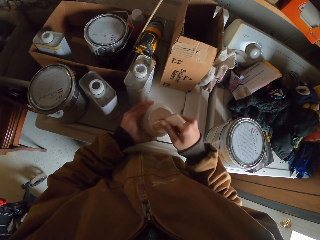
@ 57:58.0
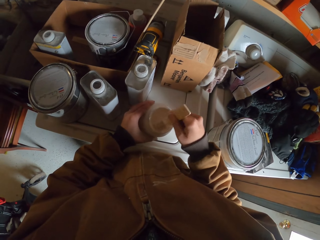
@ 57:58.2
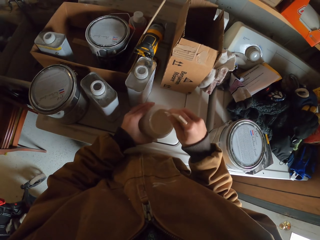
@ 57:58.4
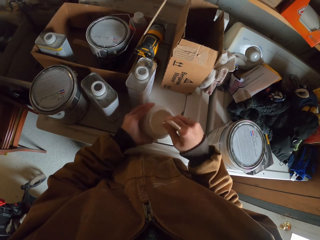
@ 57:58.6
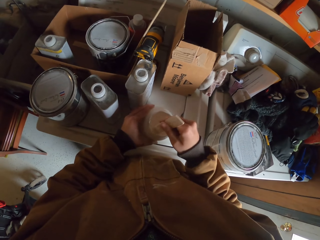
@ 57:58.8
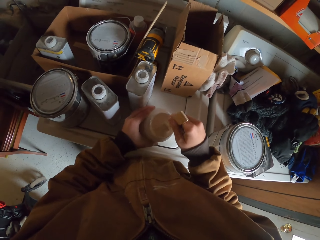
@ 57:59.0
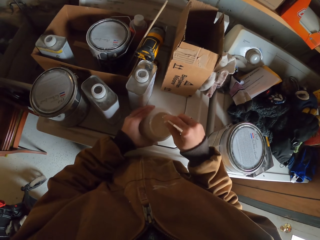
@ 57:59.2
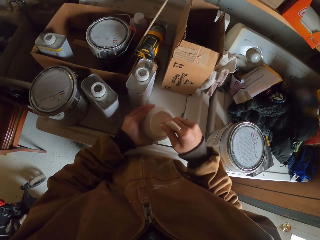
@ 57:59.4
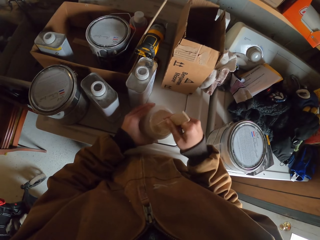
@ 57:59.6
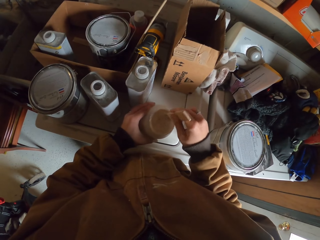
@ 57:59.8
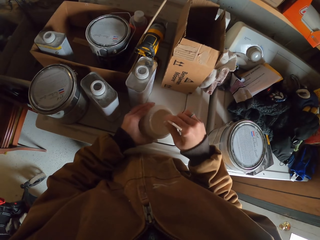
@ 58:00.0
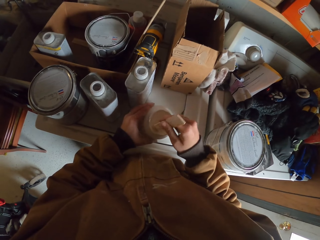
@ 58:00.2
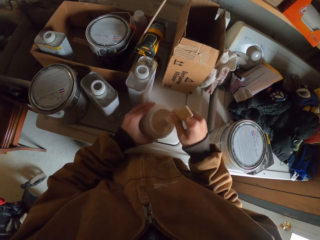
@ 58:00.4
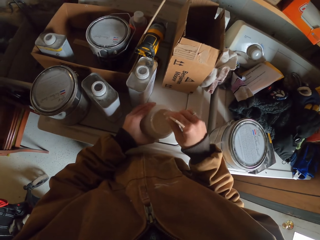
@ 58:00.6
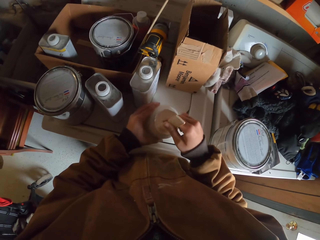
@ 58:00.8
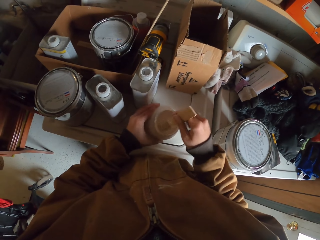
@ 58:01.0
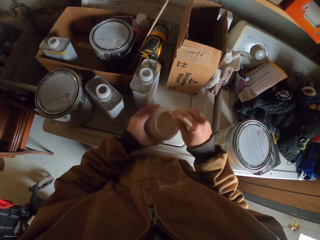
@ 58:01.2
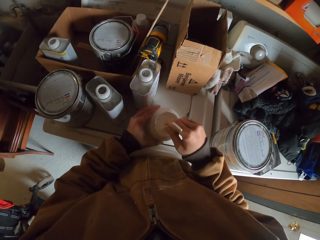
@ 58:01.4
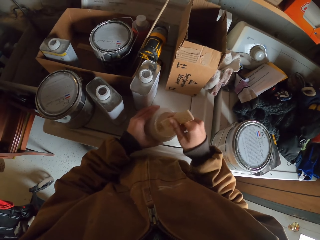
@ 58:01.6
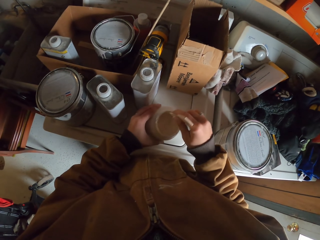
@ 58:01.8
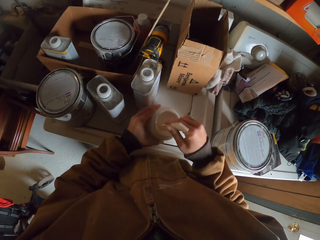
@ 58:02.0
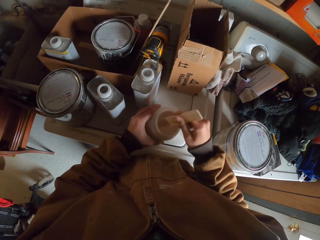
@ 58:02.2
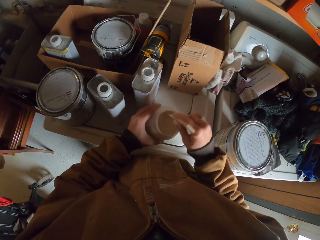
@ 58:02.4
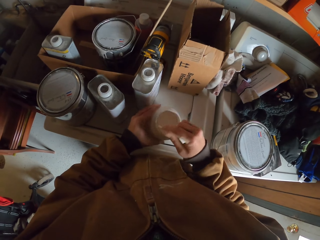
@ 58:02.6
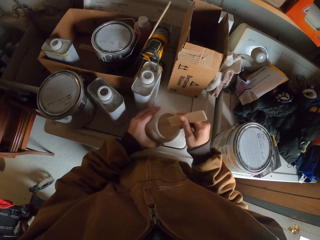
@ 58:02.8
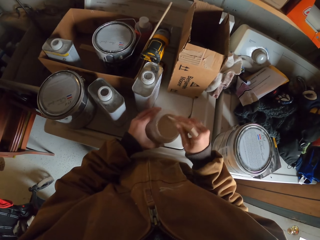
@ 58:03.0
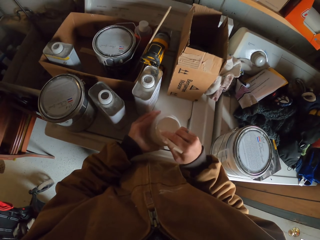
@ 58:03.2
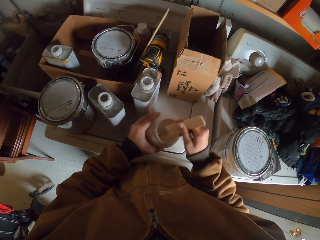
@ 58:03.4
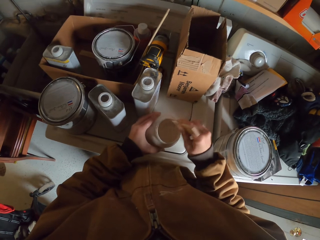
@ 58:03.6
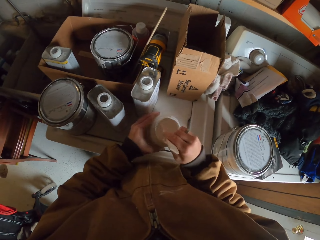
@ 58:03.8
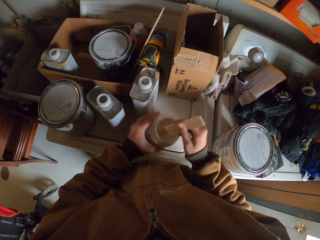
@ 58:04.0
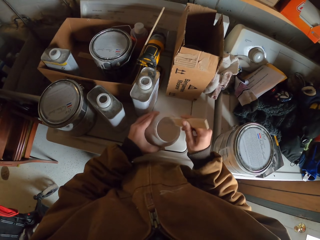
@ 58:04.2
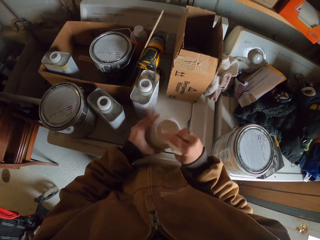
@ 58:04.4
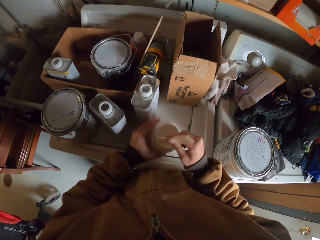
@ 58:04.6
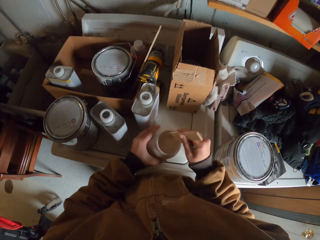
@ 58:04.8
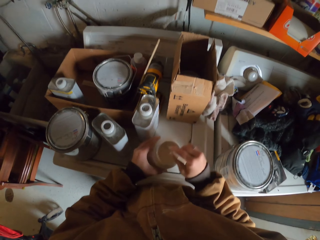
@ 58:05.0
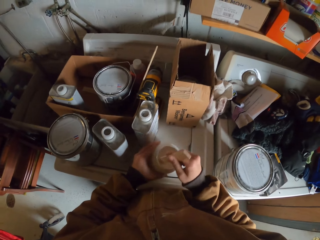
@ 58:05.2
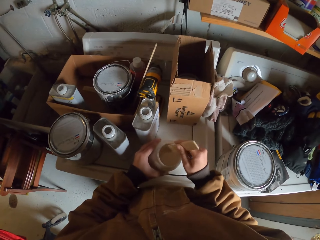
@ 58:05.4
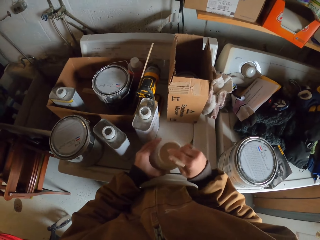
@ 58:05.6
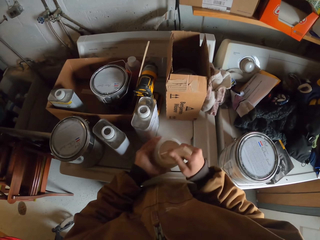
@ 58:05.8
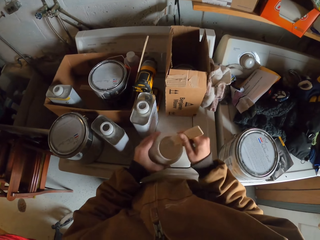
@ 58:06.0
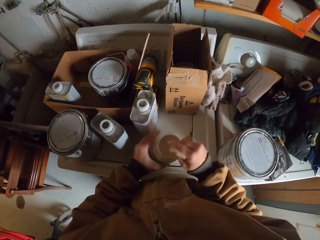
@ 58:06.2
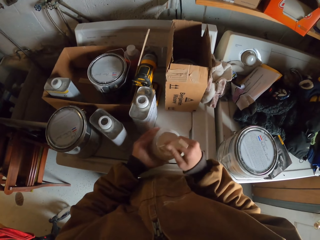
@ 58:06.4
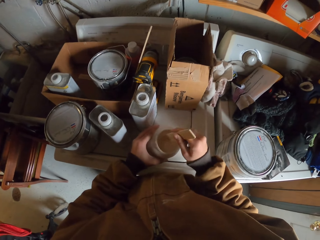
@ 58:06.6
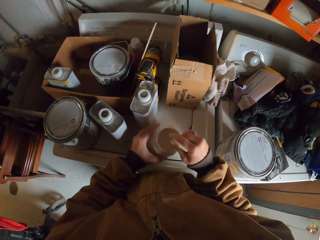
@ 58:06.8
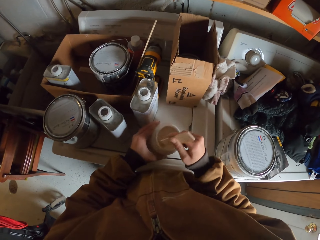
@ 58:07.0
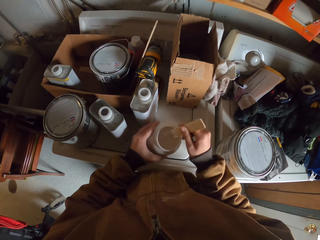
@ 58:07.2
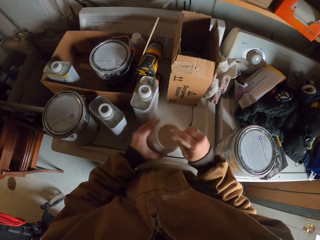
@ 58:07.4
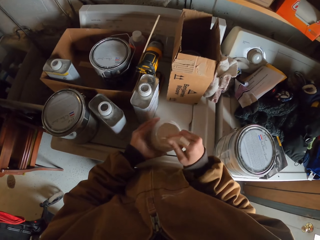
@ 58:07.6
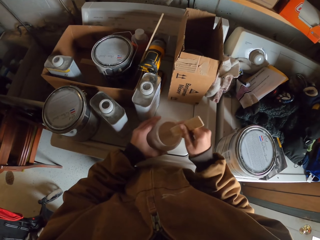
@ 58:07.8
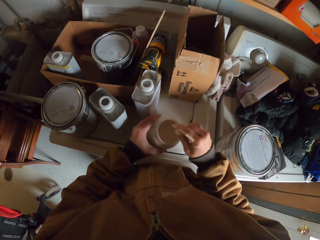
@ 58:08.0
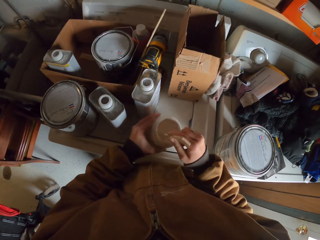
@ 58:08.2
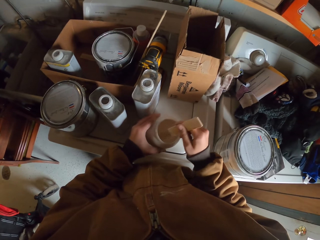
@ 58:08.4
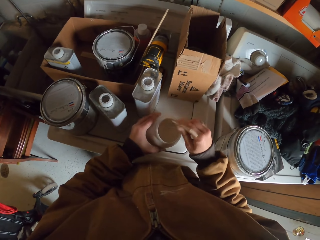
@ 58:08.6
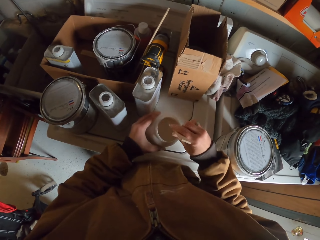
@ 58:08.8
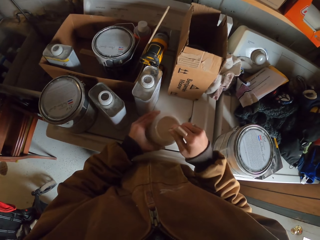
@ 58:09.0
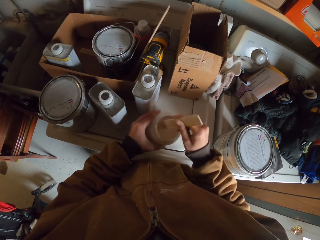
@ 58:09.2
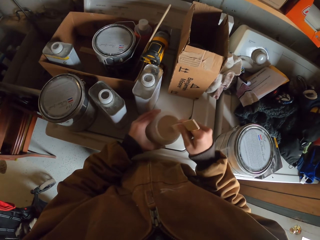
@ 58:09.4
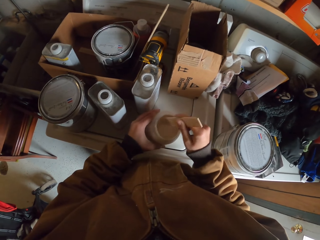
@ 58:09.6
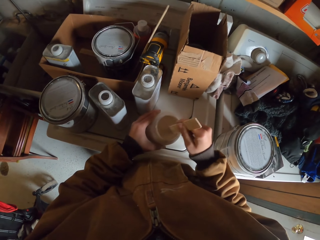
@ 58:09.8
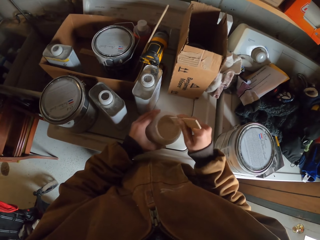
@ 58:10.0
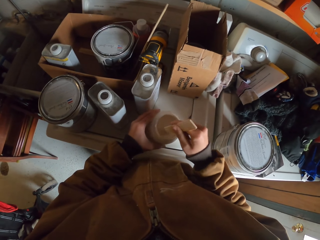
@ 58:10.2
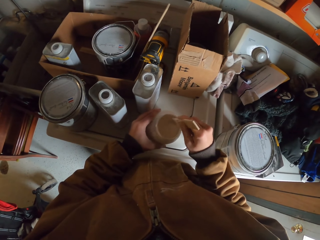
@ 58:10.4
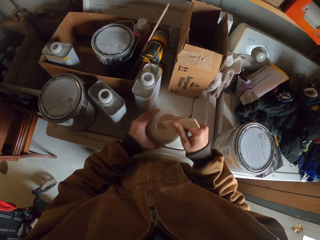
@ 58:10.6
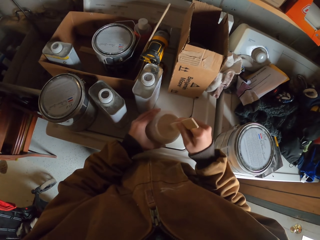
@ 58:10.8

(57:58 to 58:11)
The camera wearer mixes the paint in the container using a stick in his right hand. He holds the container with his left hand.

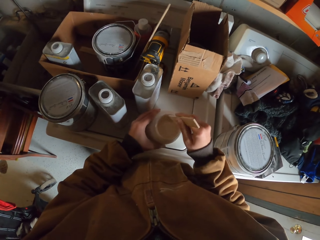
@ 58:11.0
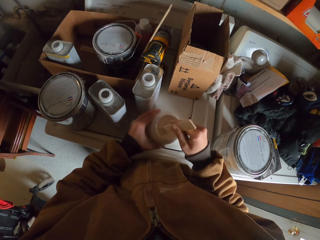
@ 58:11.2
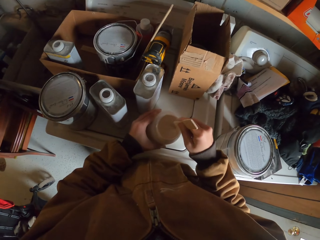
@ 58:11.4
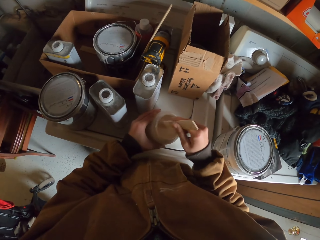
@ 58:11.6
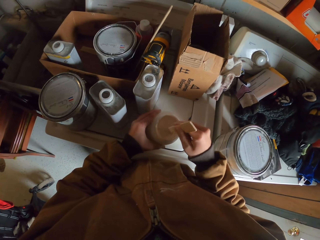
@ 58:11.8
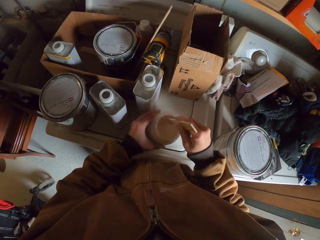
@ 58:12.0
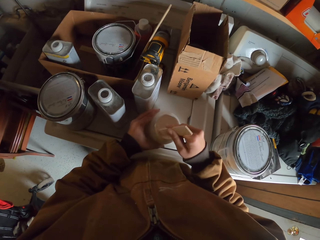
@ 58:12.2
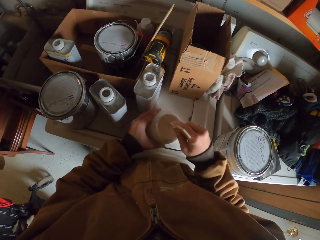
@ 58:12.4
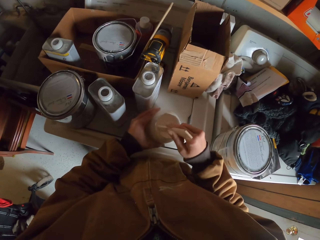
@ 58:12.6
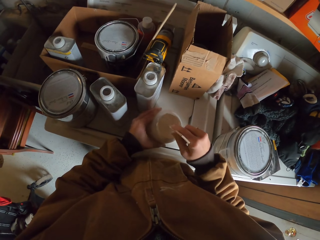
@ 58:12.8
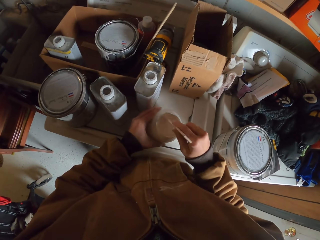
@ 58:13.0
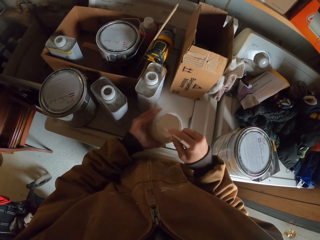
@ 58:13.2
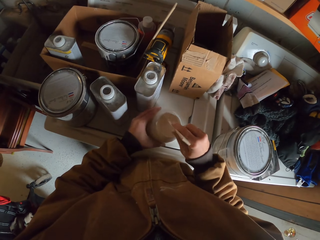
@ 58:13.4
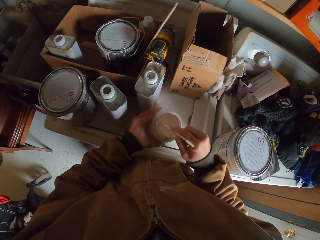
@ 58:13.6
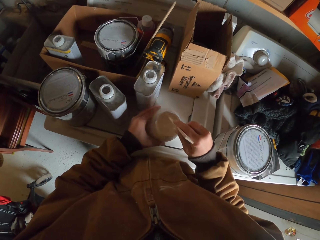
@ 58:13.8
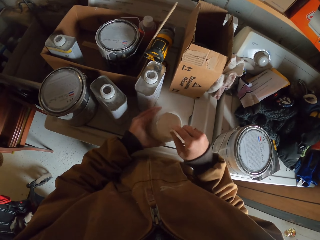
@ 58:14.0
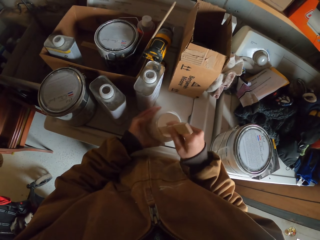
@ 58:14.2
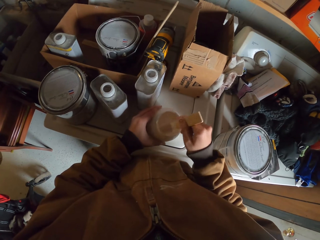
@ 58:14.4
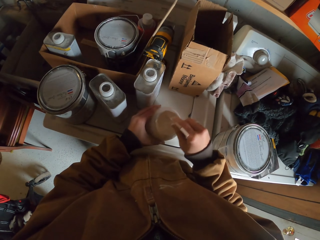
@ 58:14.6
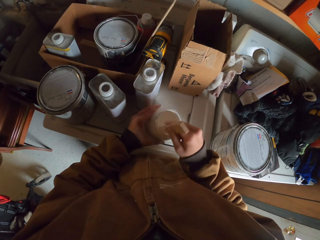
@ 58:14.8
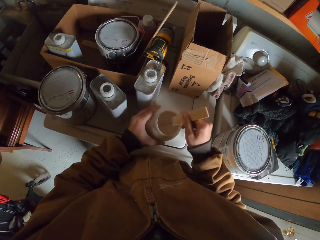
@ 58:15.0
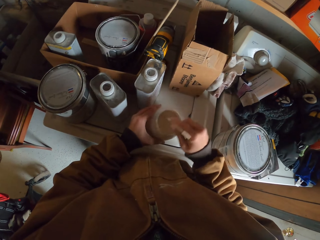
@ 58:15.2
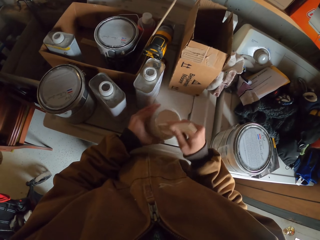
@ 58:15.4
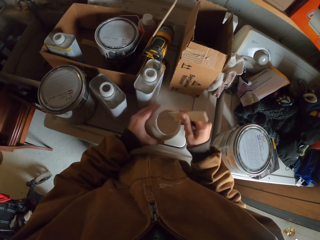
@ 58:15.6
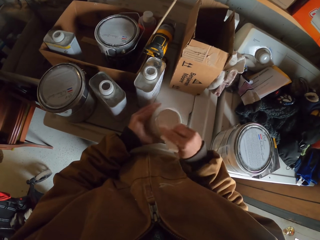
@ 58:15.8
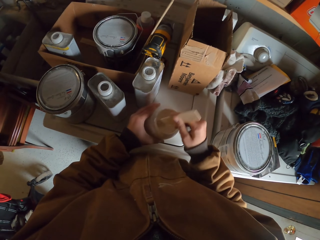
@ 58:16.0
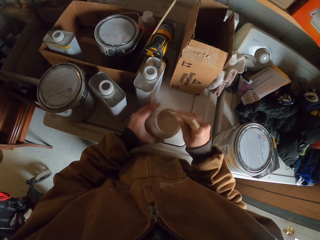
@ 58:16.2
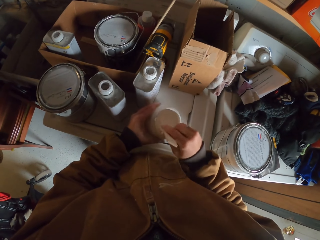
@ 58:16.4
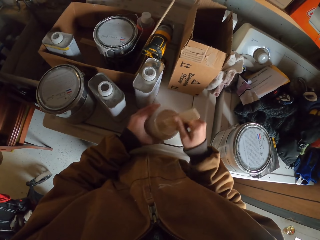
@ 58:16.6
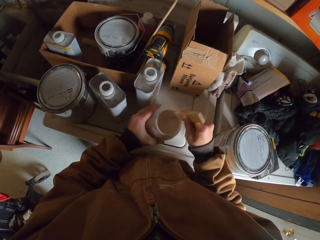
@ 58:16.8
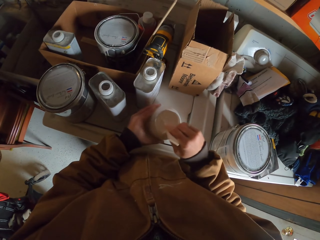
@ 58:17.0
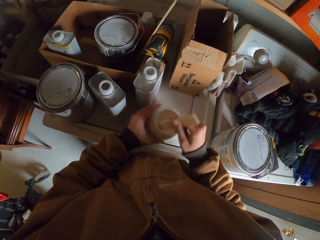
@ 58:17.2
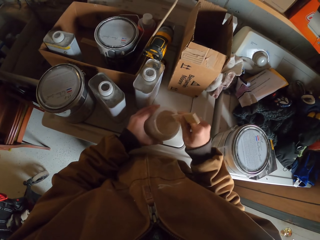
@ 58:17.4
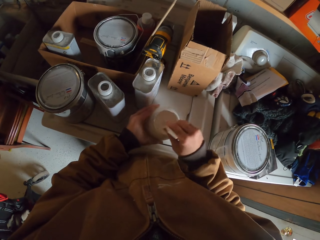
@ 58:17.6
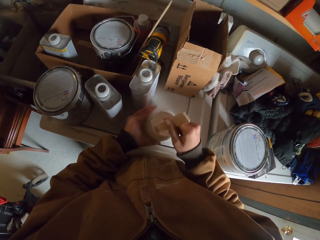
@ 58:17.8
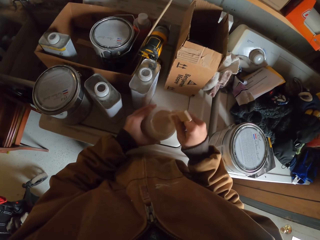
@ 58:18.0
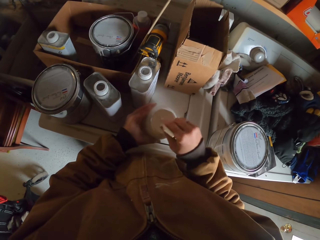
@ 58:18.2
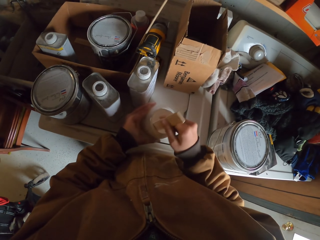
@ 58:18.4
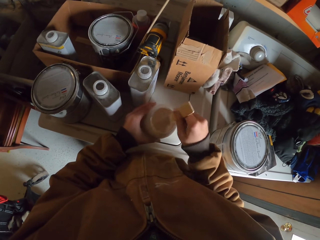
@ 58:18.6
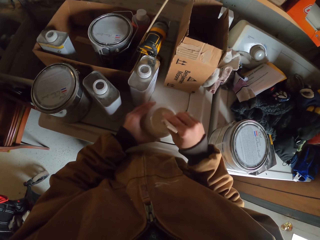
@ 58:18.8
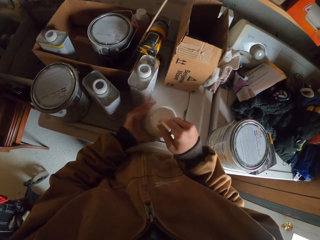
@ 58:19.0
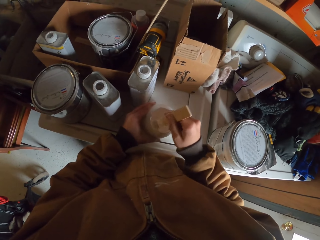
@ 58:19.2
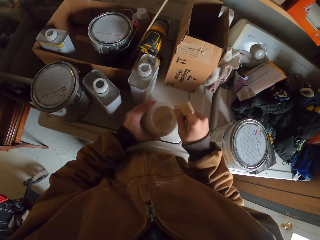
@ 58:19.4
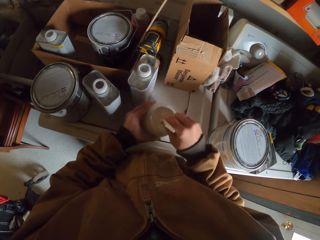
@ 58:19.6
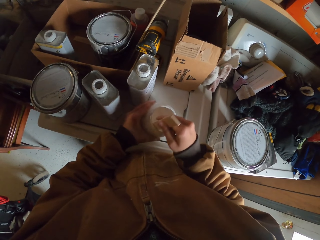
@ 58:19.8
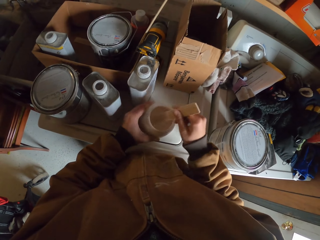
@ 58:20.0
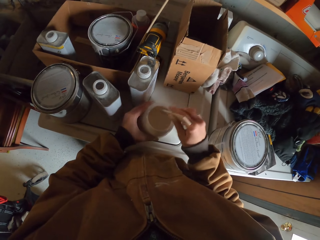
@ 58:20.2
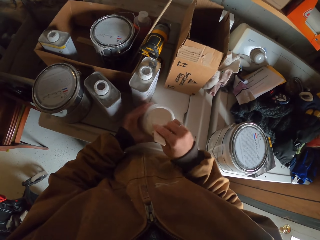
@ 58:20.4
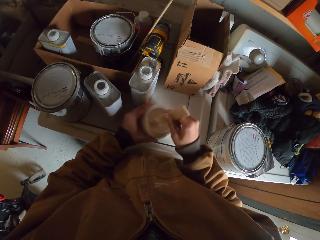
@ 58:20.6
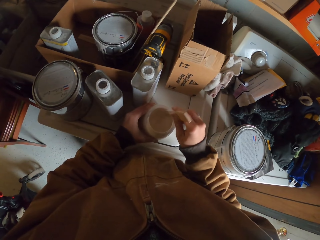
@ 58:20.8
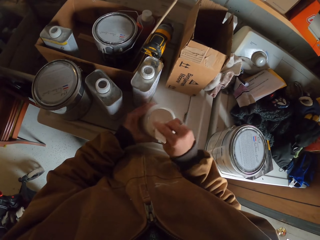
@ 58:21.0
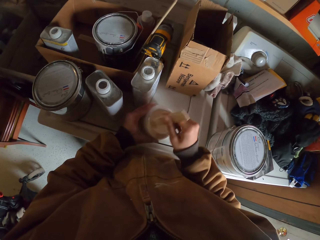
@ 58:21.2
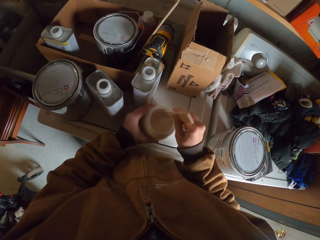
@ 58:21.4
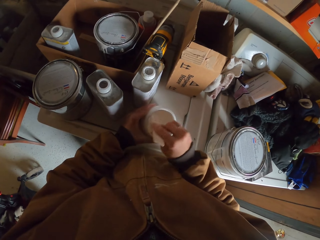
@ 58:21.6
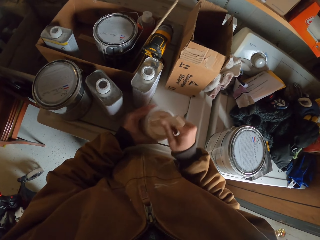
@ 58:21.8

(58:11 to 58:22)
The camera wearer mixes the paint in the container using a stick in his right hand.
